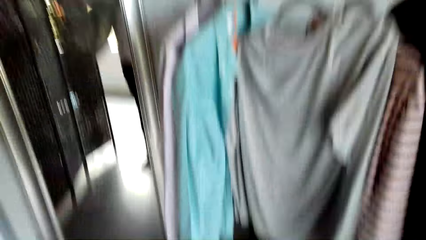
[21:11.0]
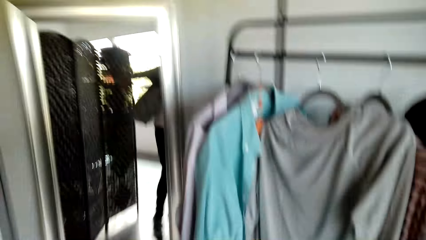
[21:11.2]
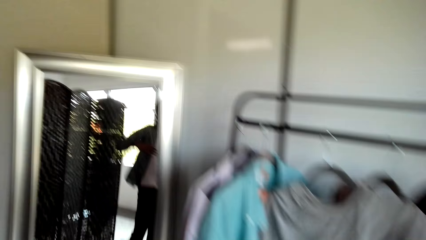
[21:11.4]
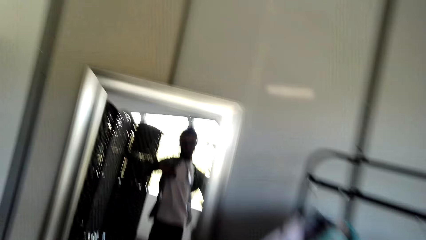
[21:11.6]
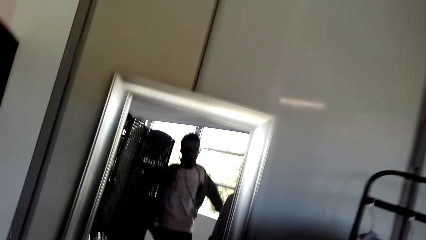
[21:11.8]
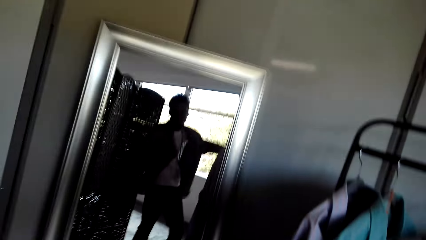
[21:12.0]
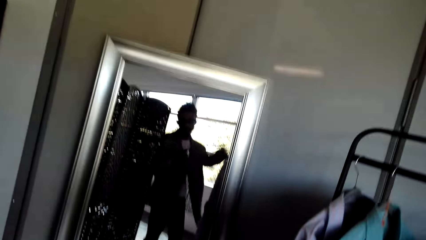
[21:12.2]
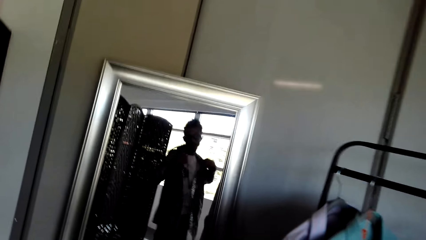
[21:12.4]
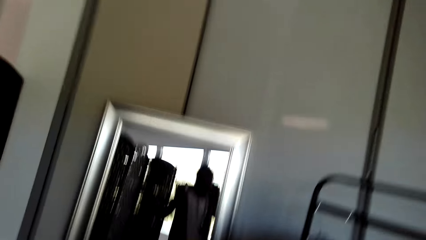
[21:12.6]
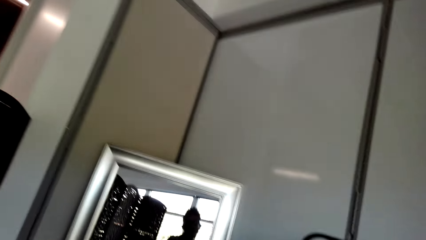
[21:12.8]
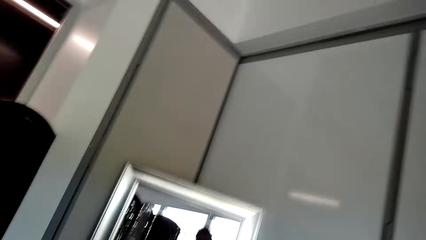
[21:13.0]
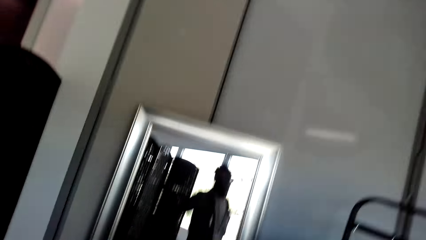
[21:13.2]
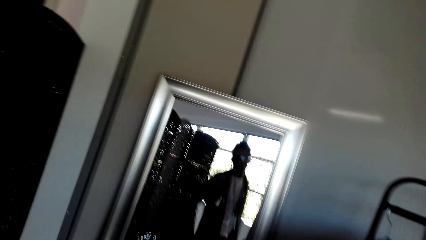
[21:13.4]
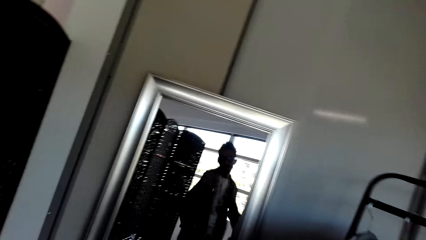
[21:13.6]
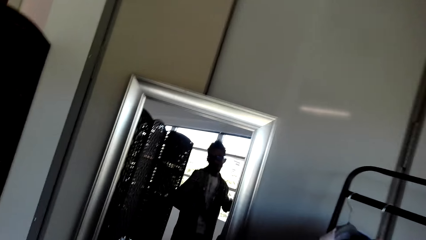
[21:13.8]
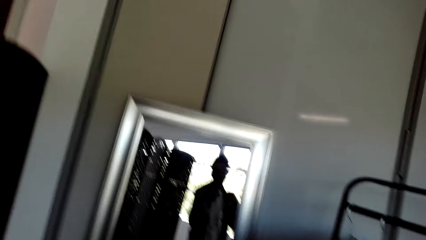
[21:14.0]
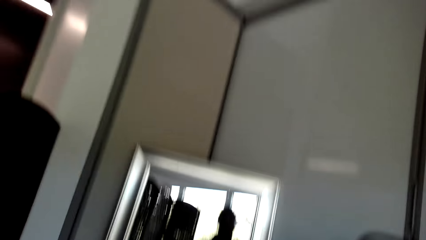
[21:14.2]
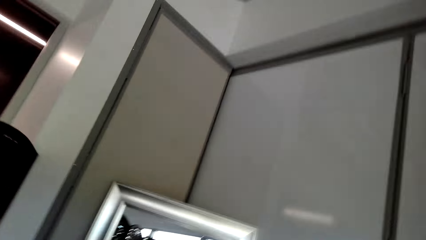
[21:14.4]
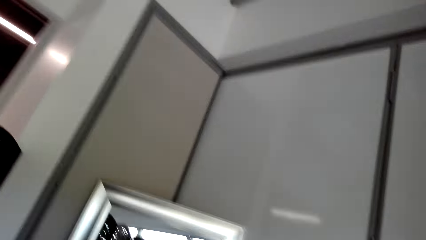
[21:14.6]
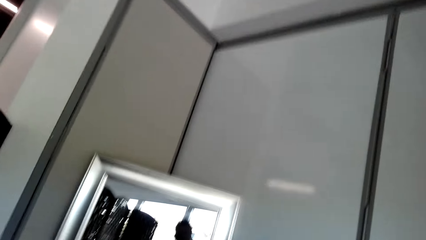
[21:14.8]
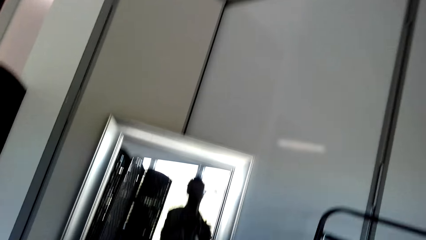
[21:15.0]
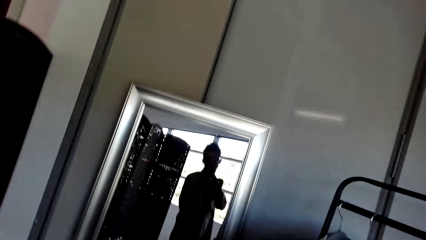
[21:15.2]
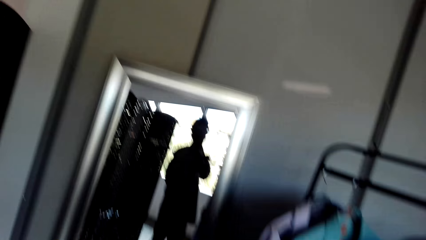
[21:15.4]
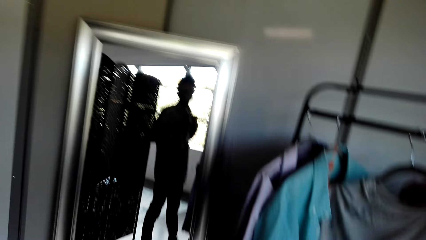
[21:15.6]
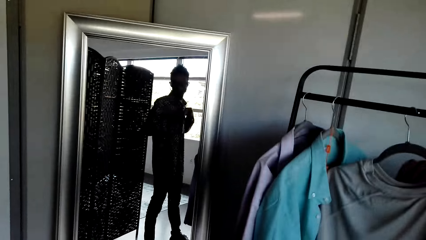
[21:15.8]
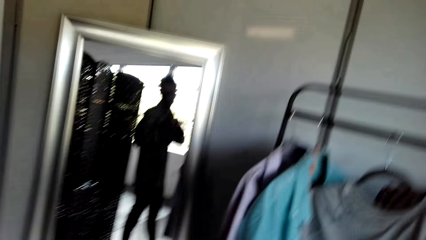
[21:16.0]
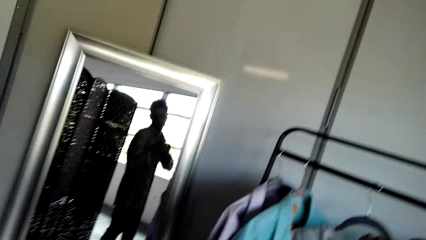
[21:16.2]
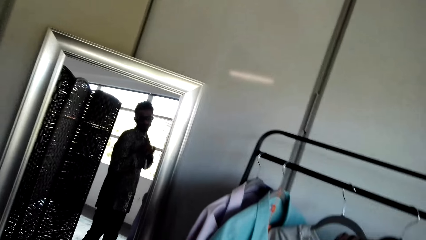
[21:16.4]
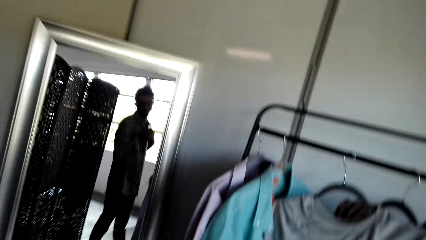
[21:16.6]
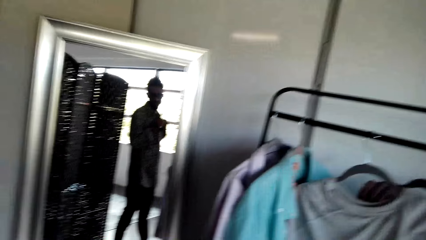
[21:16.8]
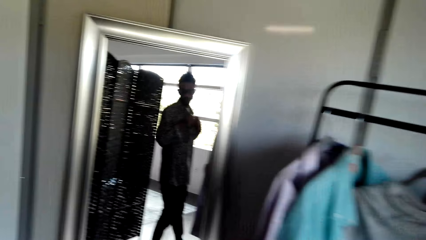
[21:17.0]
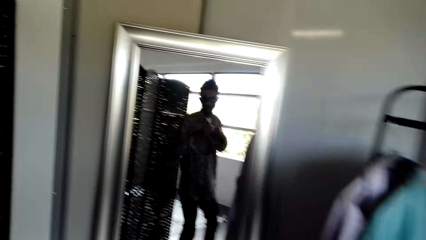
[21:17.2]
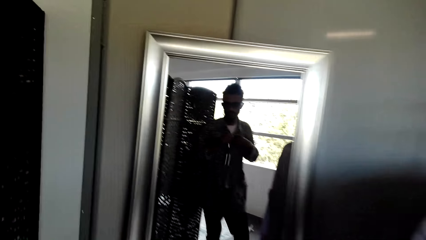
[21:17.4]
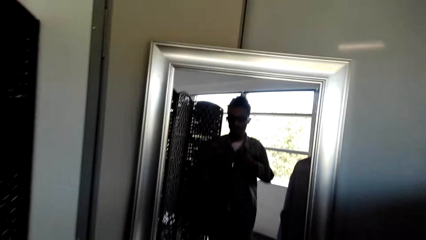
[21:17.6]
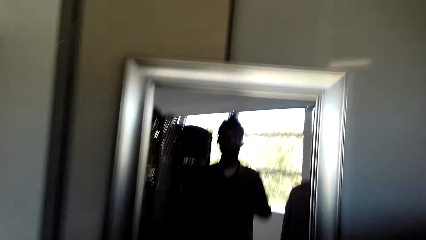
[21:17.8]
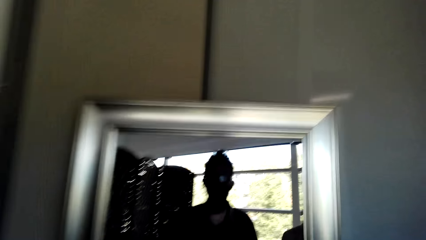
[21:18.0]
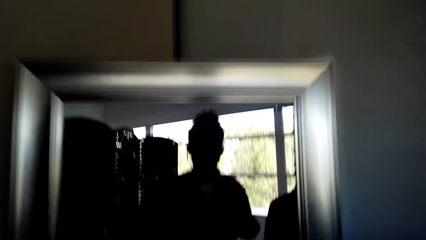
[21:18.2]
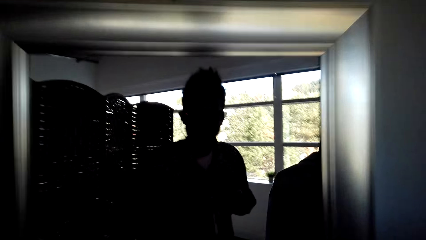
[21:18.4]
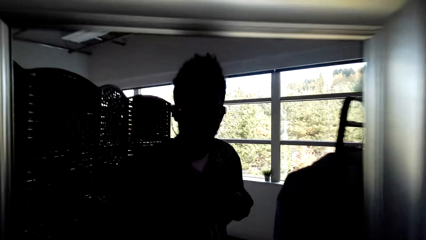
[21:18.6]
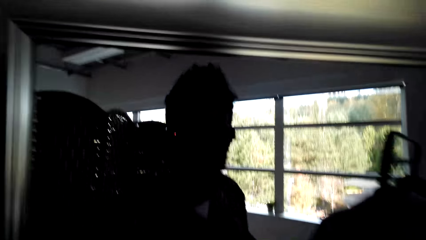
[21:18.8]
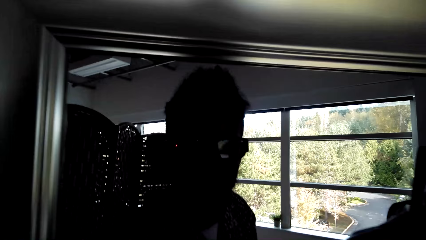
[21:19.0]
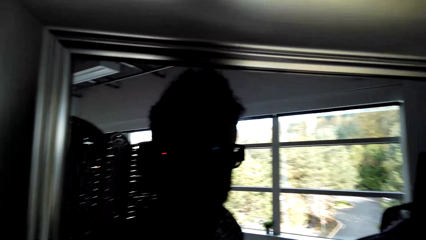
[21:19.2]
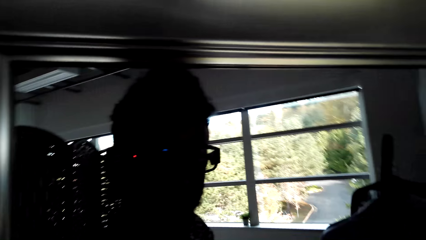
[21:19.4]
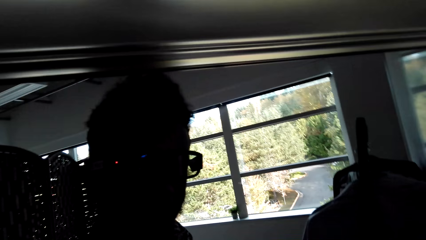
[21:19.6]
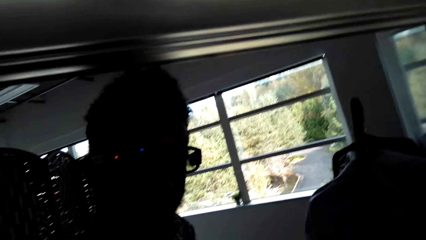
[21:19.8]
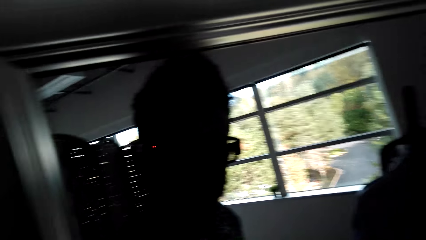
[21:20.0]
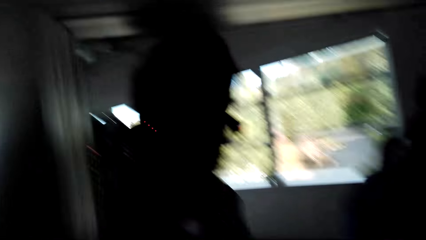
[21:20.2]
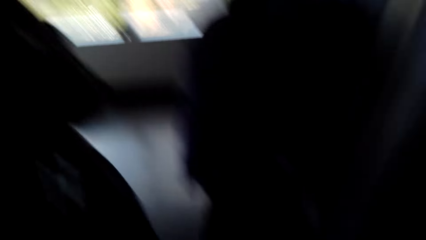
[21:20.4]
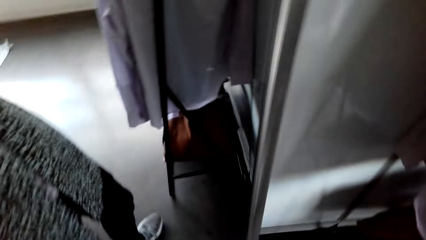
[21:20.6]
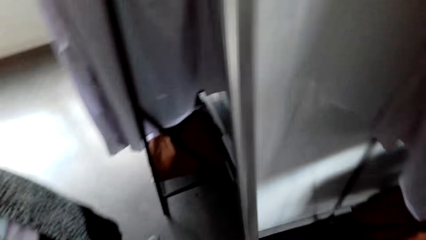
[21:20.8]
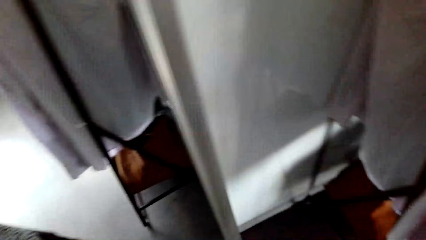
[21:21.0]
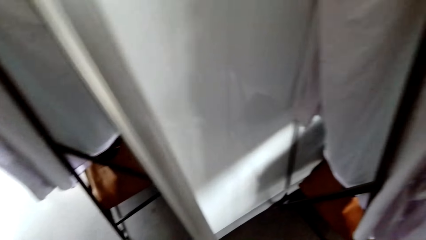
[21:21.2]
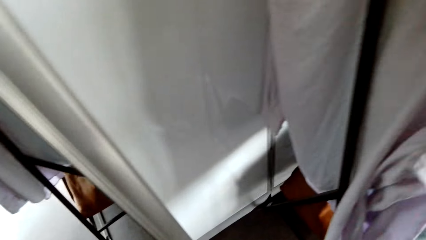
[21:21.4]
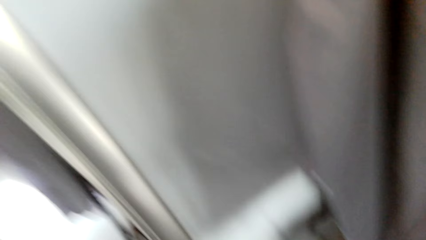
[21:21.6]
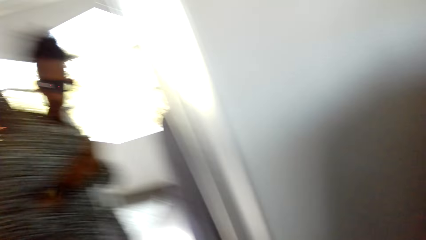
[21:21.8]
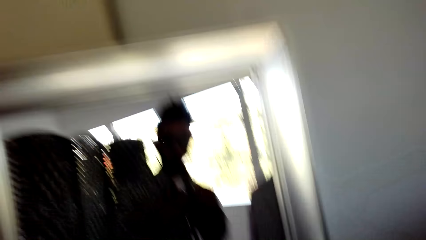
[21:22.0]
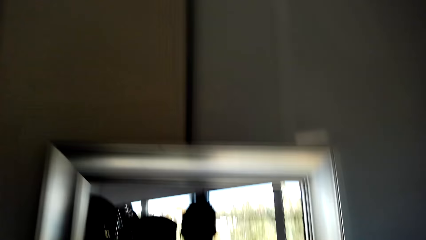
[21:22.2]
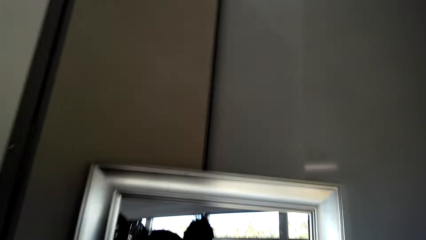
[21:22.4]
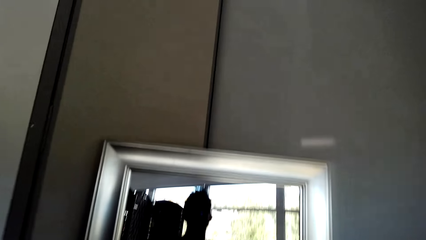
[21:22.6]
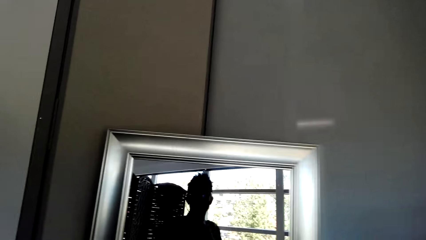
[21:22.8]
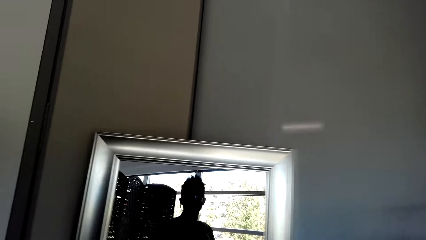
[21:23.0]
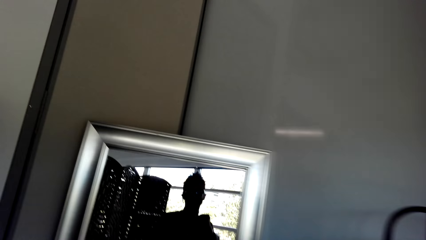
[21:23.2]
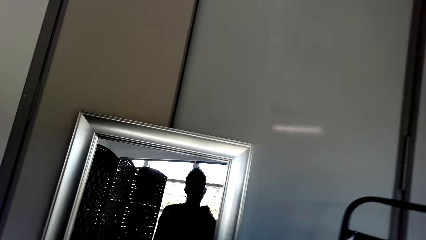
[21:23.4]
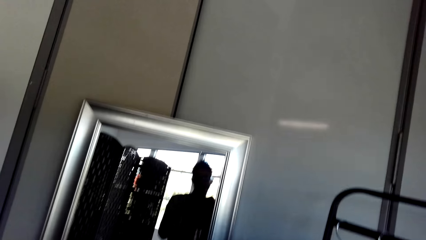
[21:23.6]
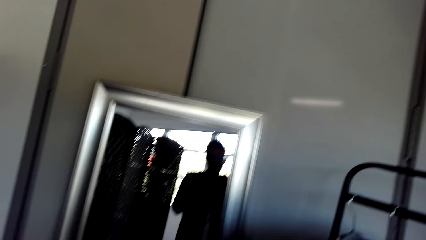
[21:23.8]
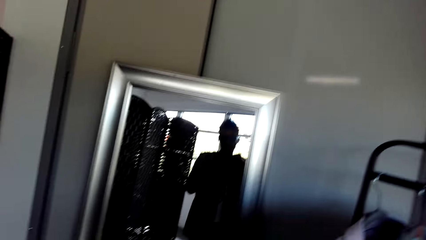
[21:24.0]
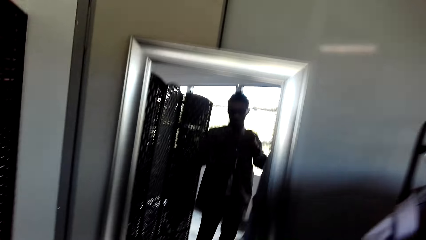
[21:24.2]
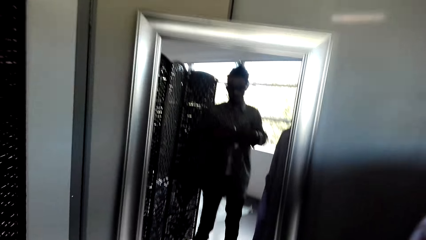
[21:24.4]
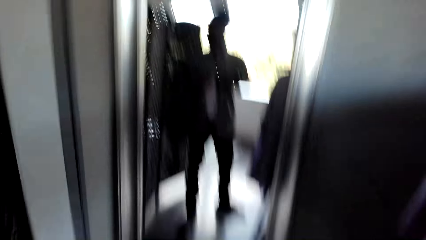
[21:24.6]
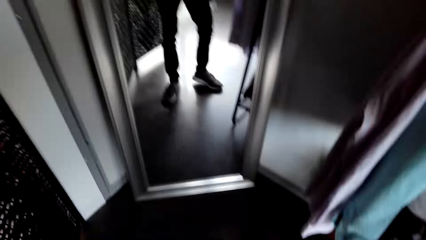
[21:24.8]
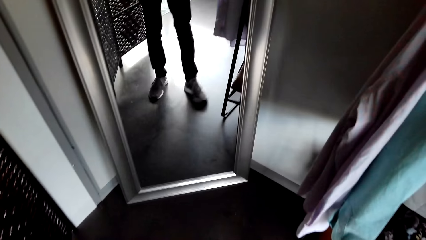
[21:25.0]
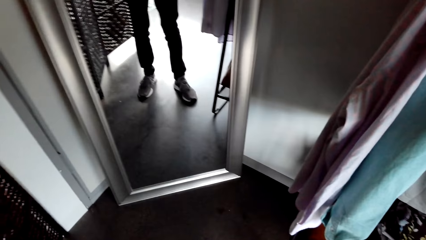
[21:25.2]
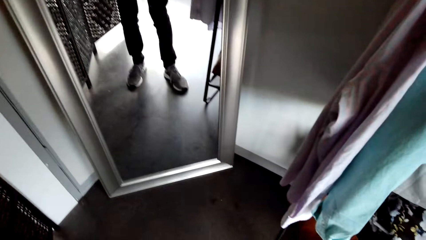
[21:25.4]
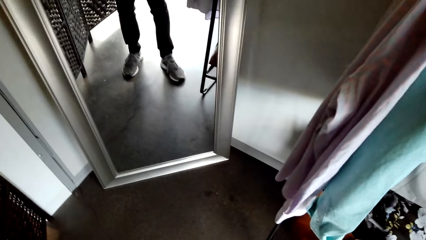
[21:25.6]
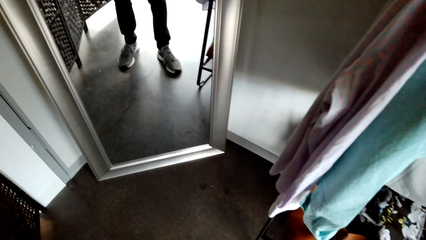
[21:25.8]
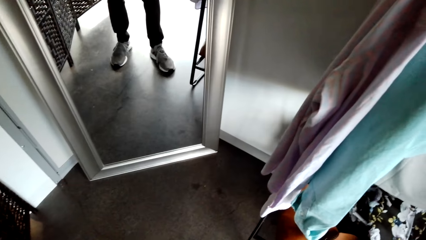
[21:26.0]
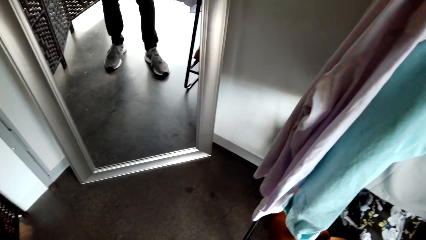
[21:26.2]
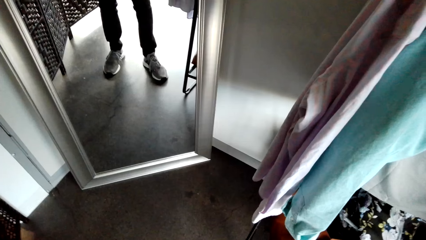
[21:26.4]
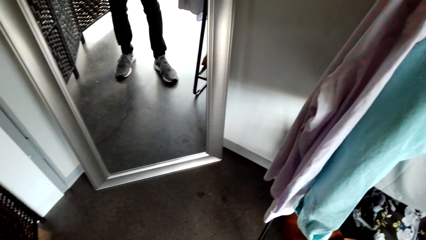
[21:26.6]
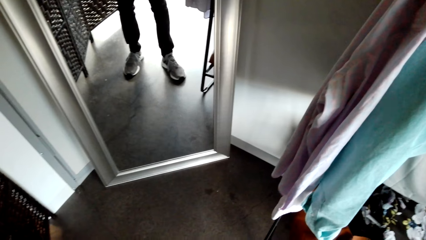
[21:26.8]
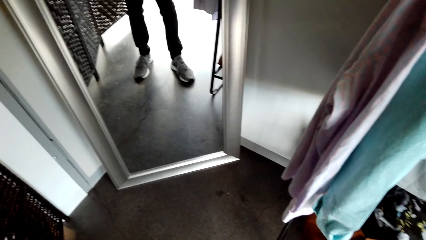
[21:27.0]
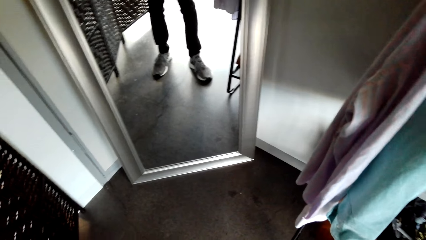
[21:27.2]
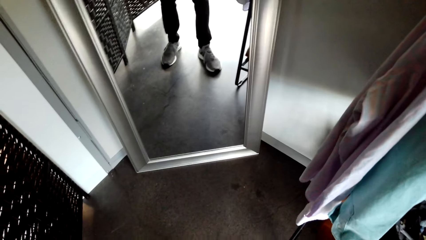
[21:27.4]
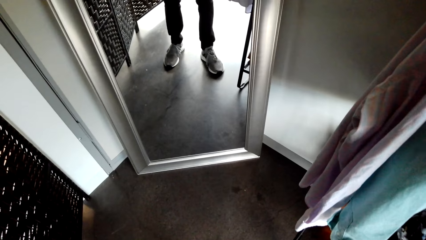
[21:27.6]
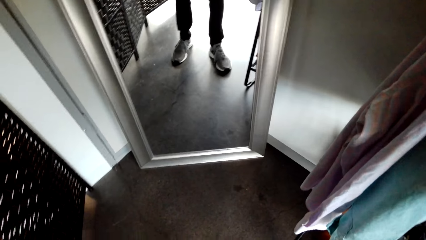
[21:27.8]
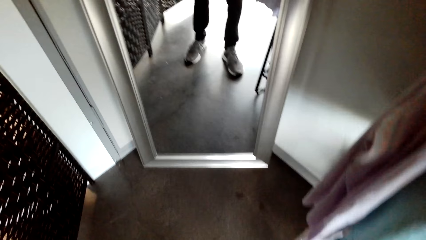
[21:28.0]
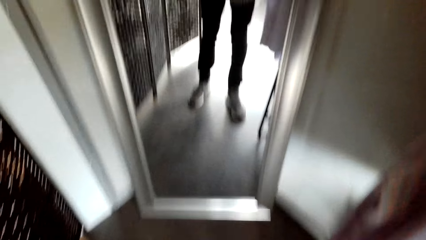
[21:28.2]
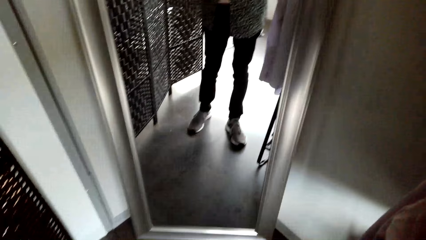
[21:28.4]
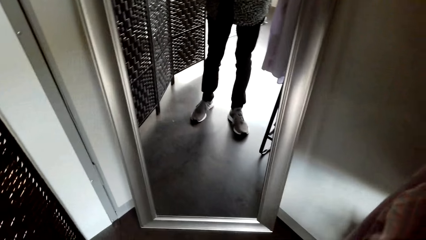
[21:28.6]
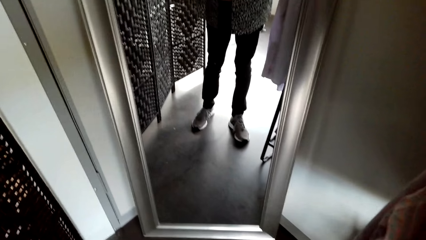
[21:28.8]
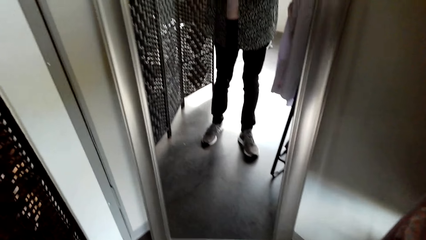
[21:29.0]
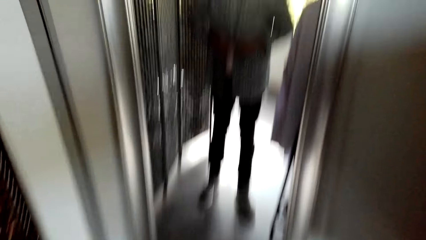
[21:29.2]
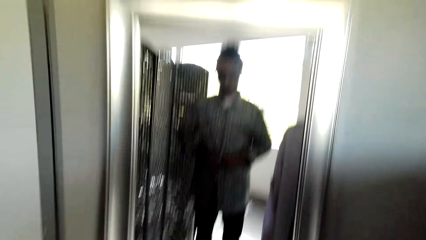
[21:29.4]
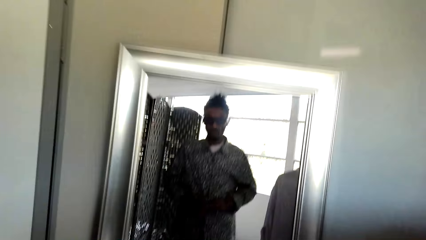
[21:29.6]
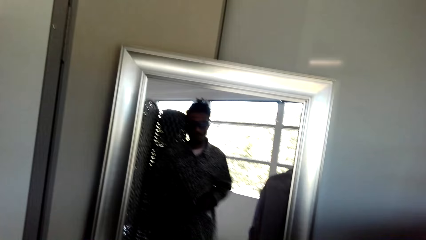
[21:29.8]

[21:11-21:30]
The camera wearer puts on the shirt. They look at the mirror.
